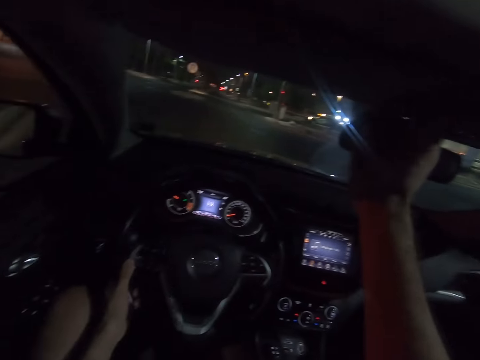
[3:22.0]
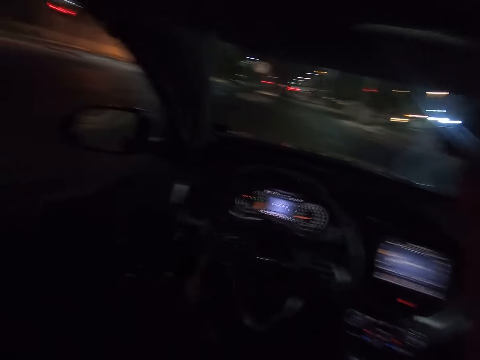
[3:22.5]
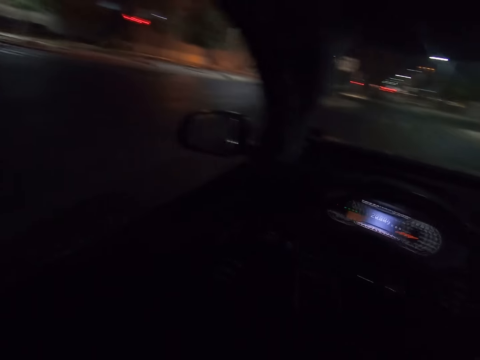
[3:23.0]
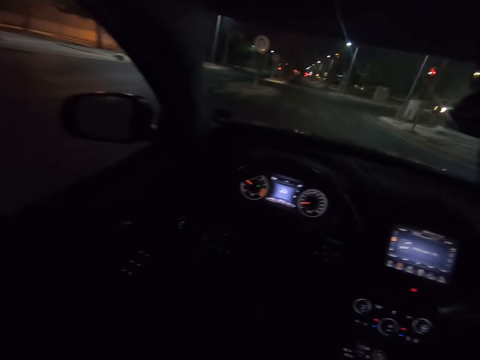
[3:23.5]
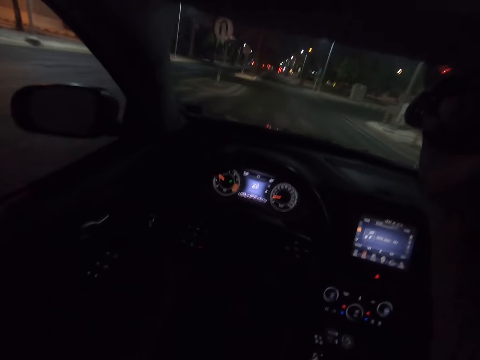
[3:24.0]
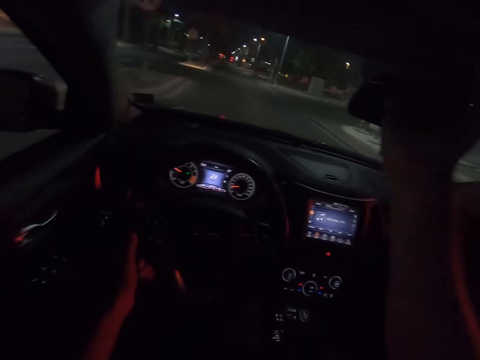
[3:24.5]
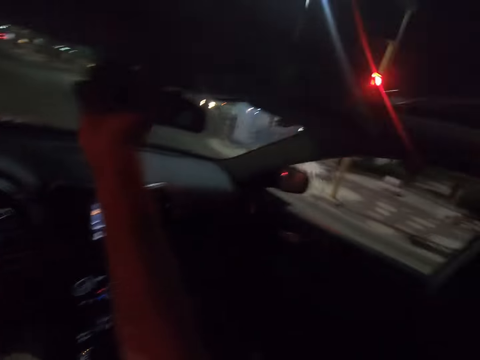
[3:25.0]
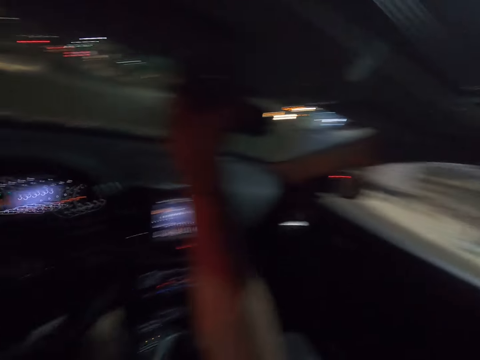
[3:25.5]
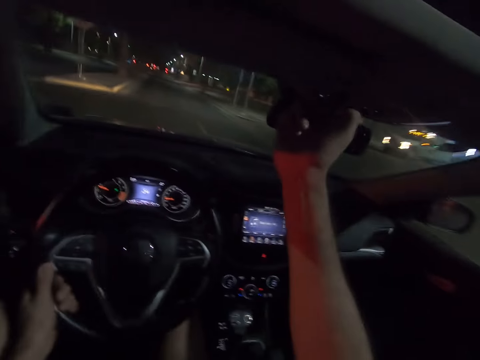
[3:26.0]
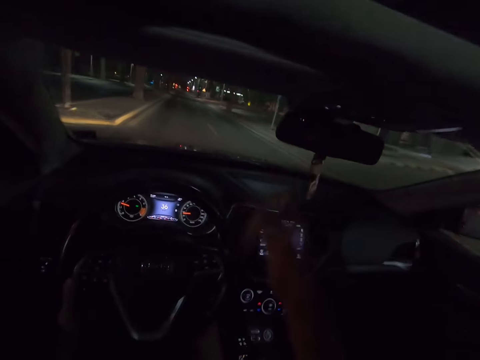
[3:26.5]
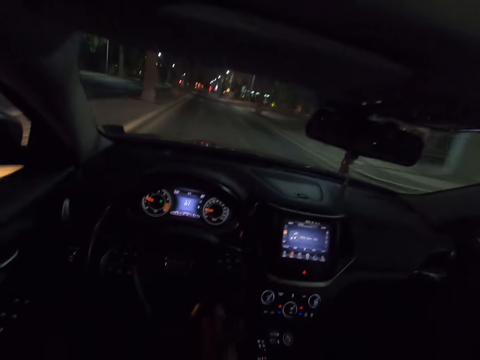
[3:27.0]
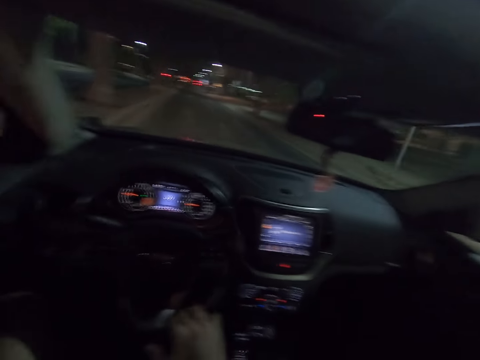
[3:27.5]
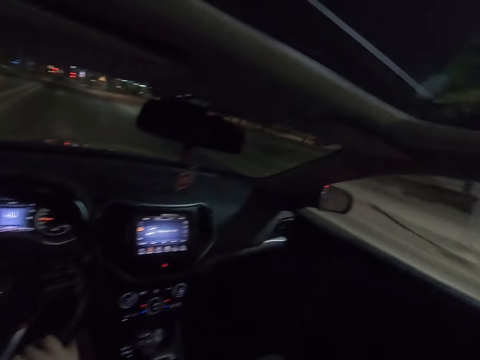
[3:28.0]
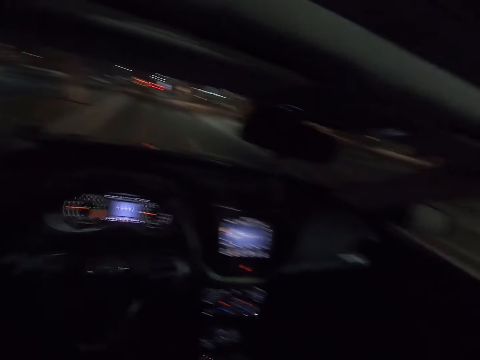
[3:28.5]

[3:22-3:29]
The camera wearer drives the car.

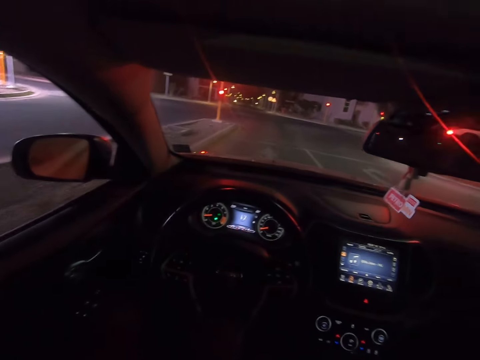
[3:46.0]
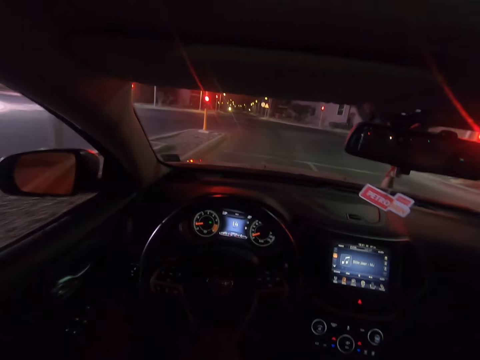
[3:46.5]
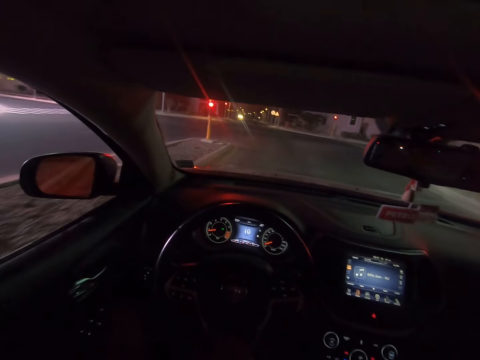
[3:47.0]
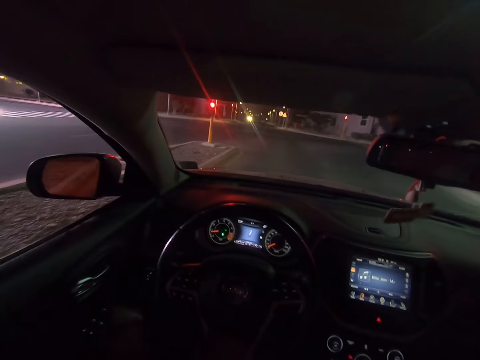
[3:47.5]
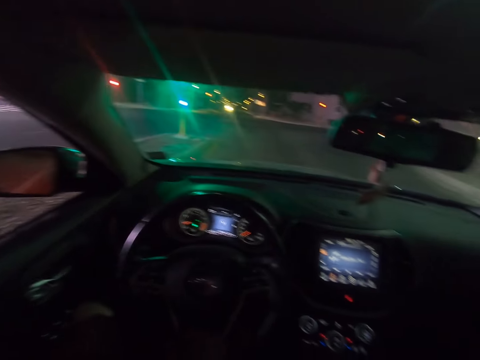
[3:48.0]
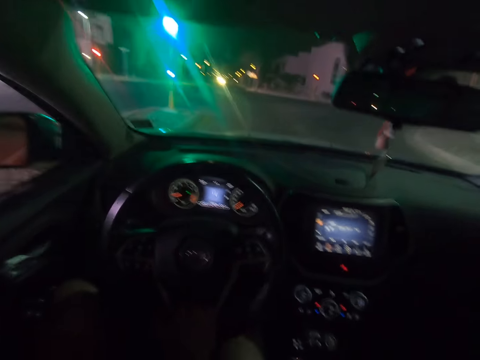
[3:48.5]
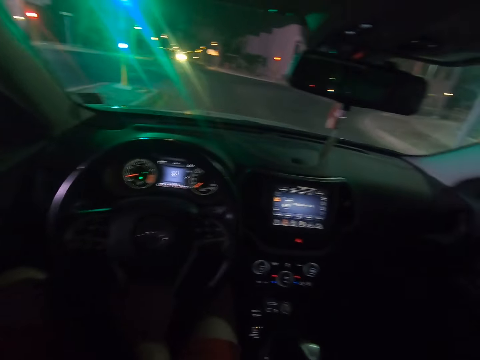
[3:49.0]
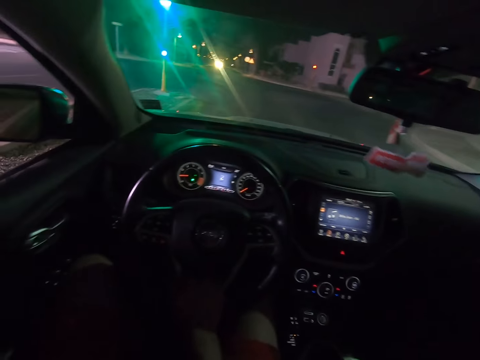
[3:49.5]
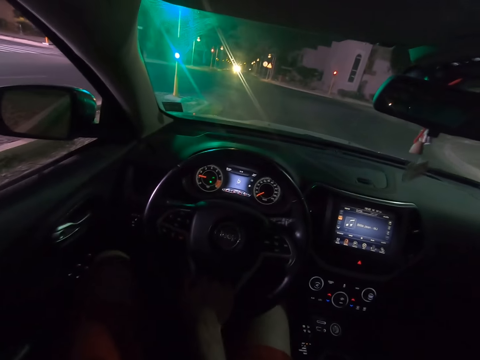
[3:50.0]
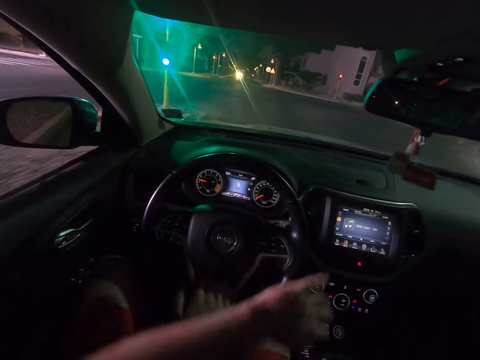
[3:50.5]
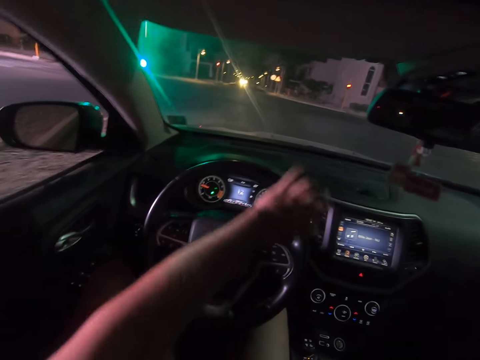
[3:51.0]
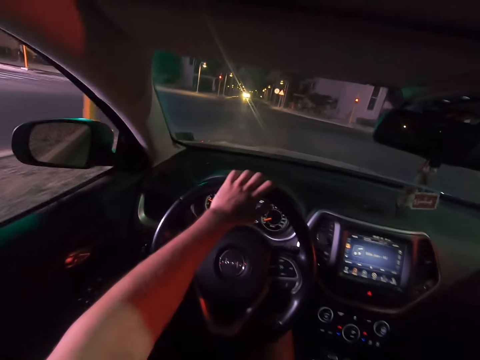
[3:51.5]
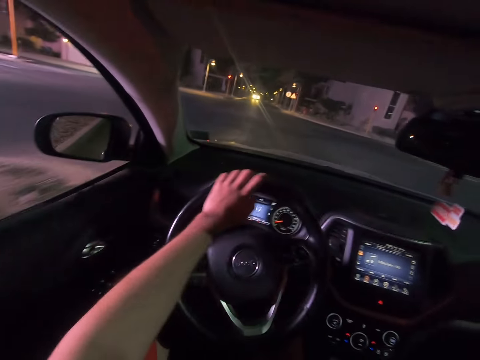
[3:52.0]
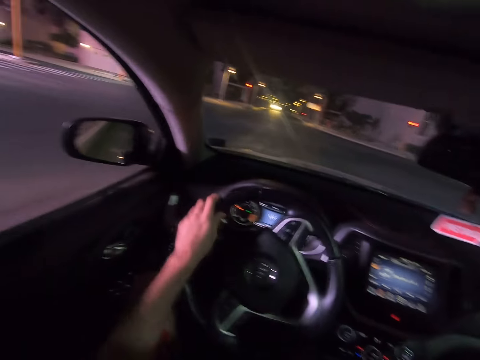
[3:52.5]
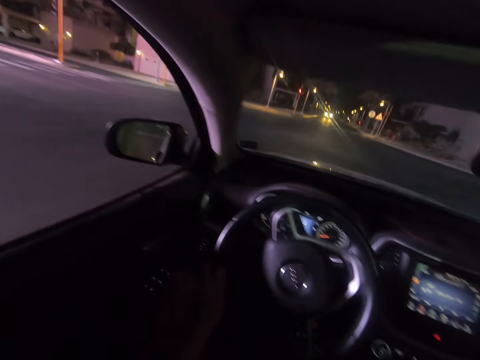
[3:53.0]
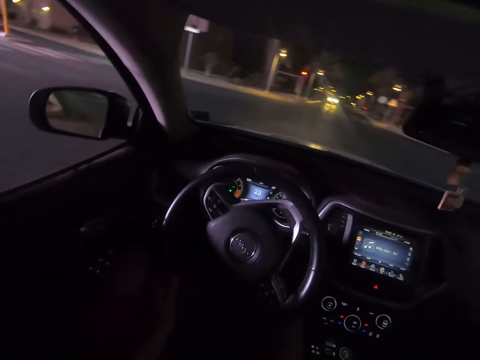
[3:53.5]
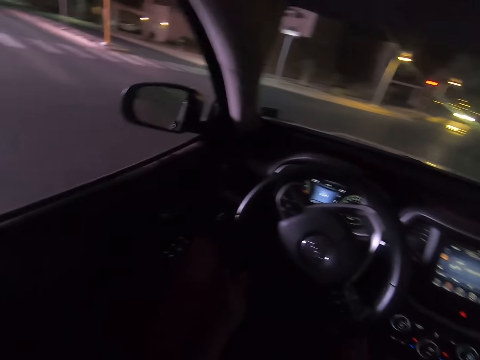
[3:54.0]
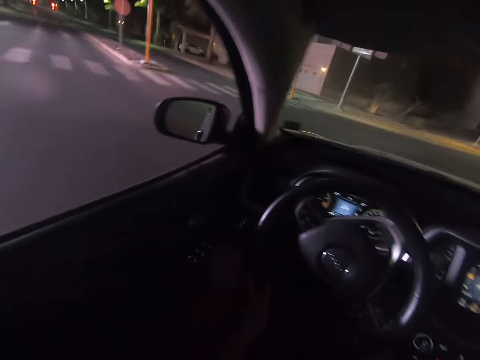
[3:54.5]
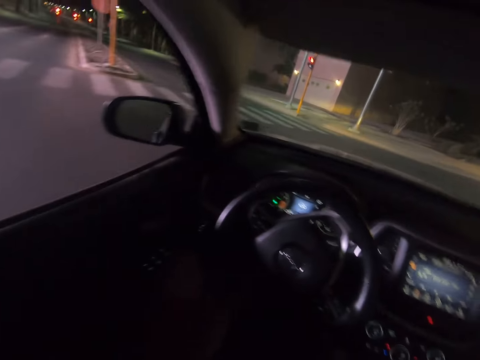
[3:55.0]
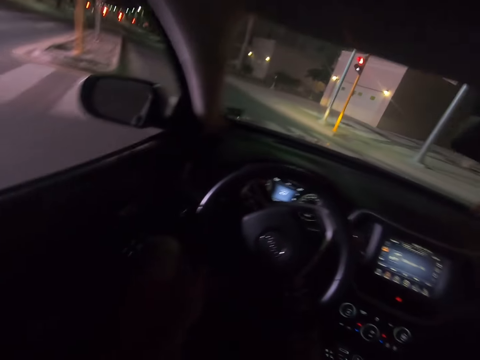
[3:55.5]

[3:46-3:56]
The camera wearer stops the car. They drive the car.

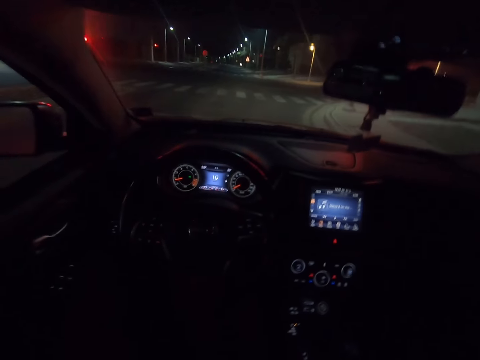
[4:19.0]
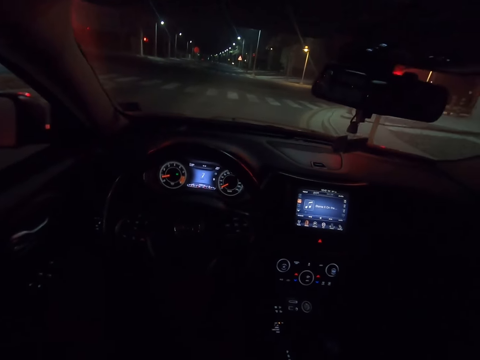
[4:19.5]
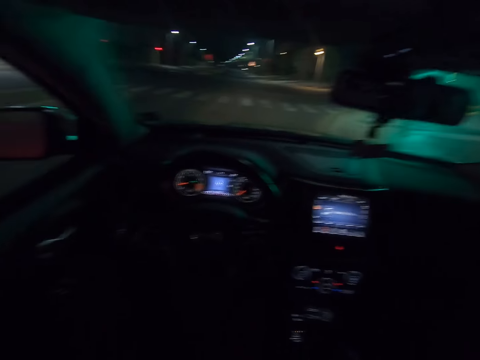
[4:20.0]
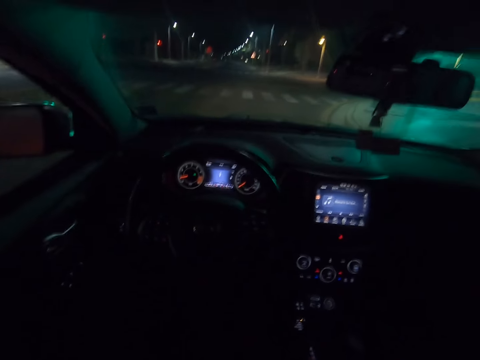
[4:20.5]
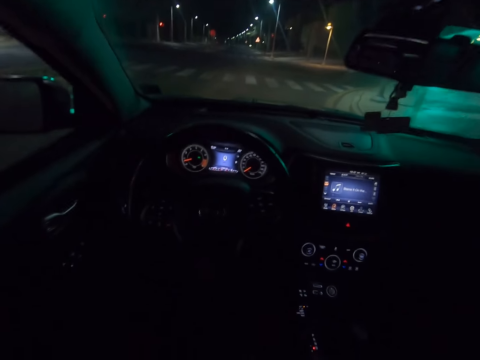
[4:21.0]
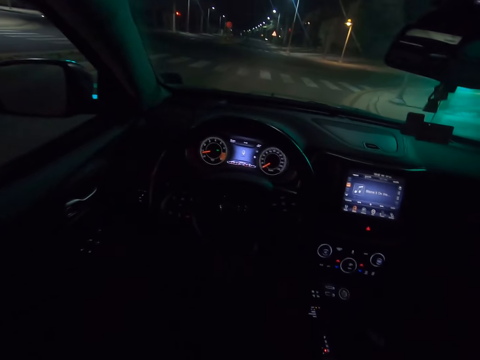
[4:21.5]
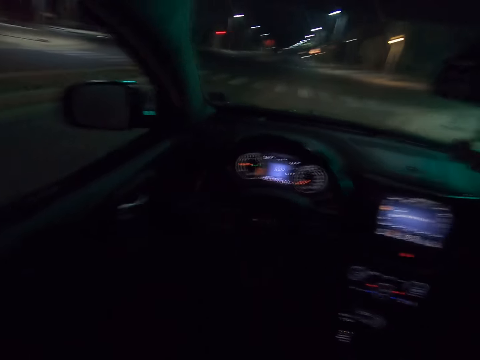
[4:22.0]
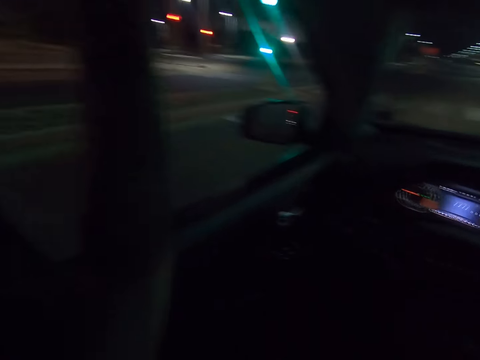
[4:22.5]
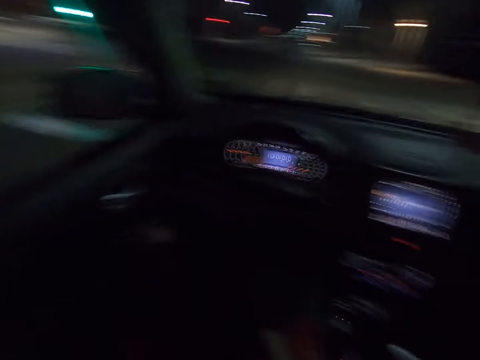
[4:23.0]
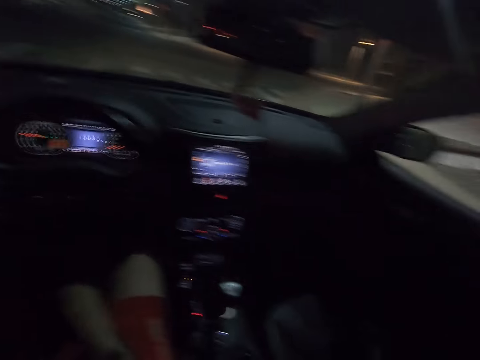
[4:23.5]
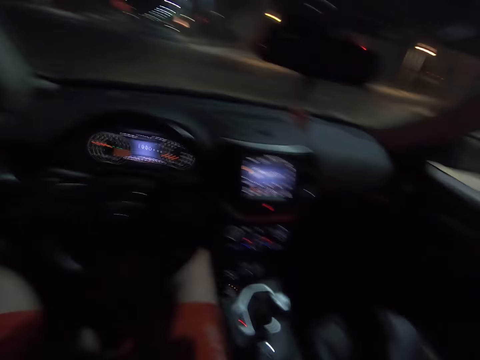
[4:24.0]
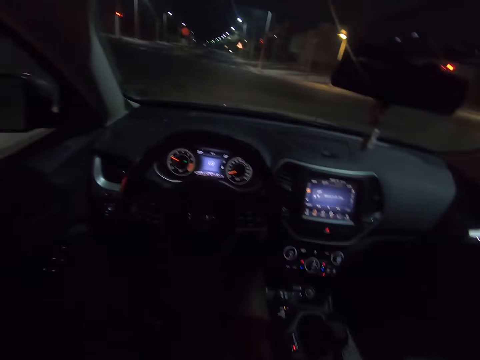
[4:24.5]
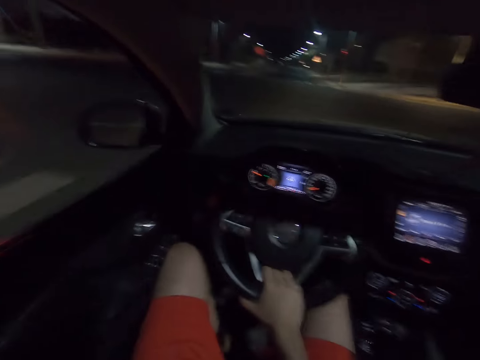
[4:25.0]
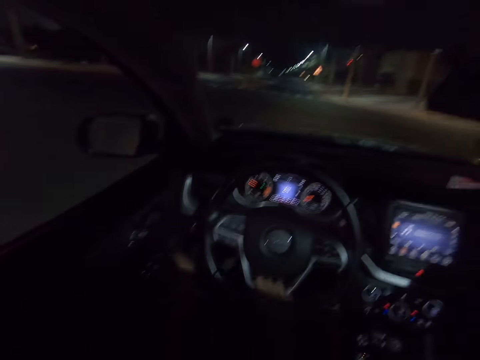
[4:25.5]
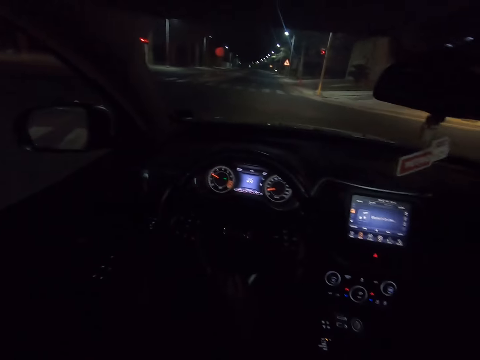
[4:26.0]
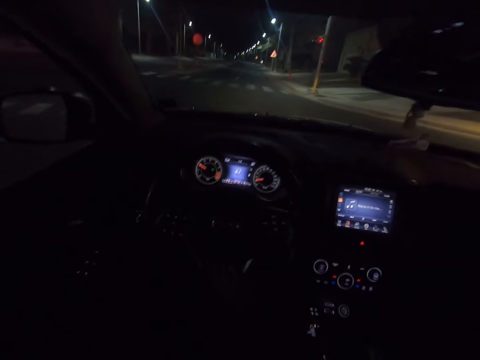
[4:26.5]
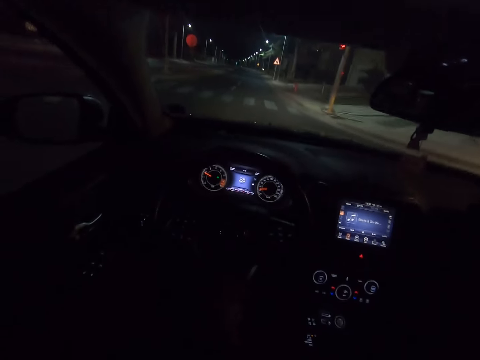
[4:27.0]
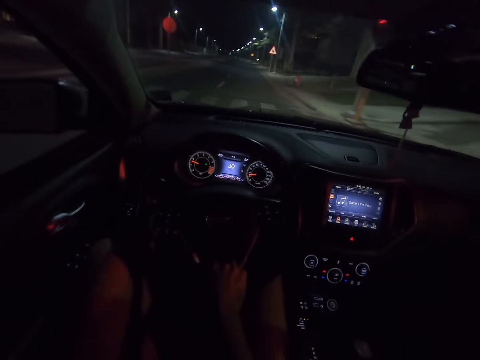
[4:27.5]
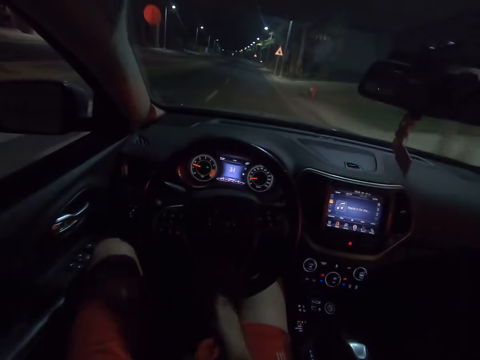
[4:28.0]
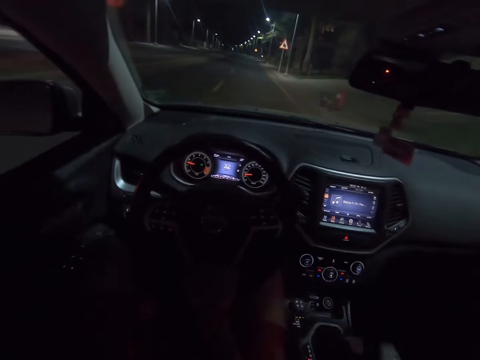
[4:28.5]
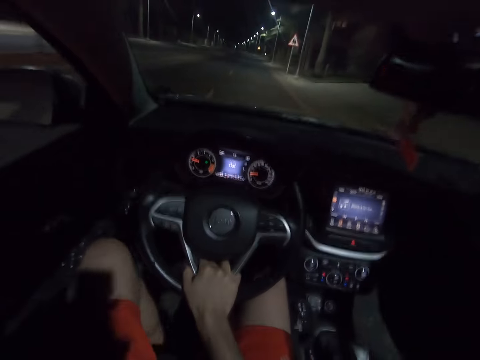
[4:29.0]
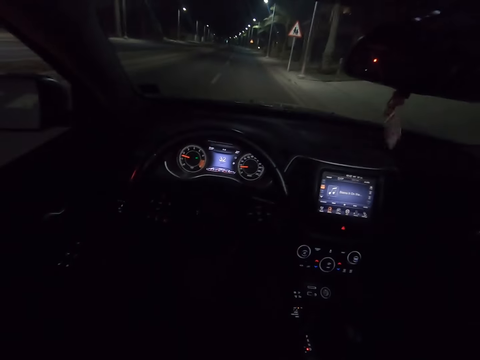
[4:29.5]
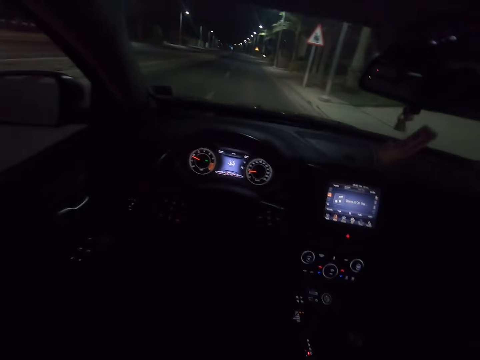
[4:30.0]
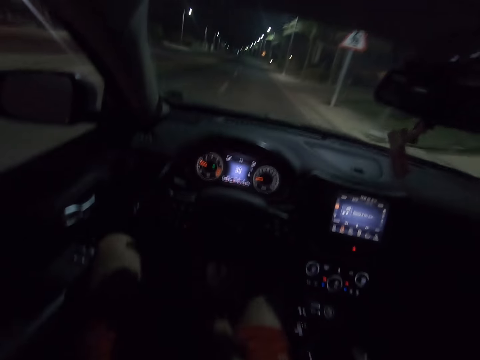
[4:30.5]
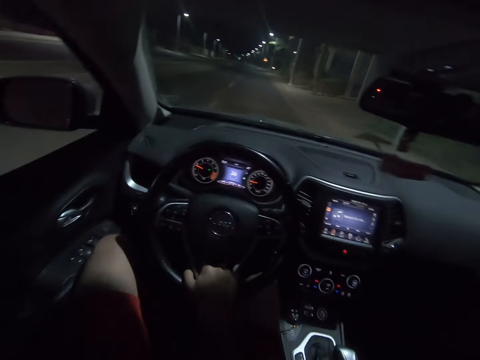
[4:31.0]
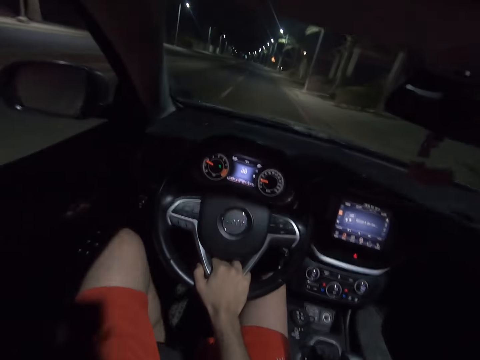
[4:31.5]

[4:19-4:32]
The camera wearer stops the car. They drive the car.
